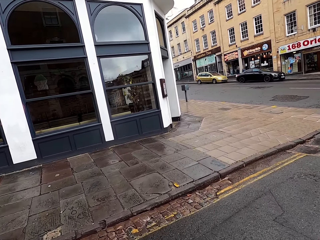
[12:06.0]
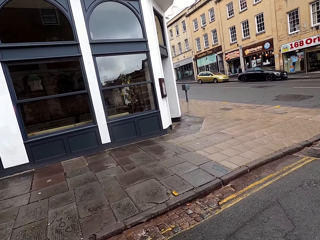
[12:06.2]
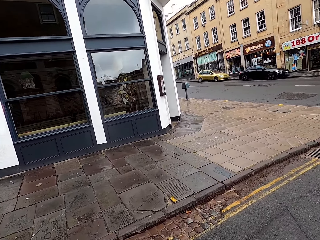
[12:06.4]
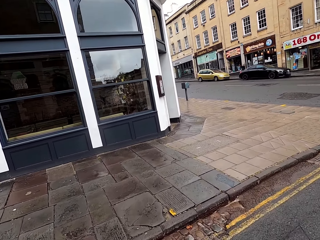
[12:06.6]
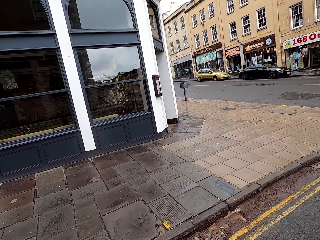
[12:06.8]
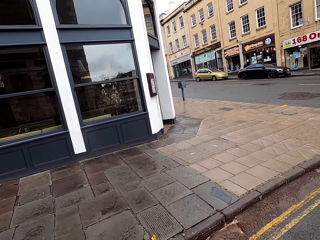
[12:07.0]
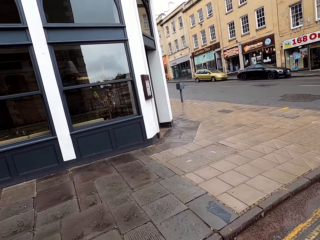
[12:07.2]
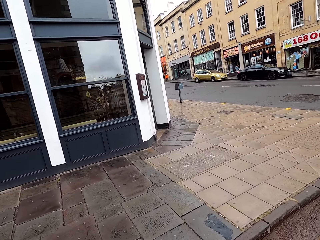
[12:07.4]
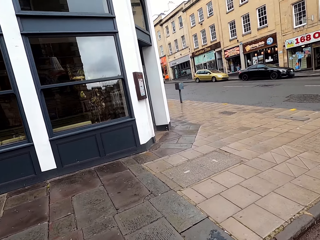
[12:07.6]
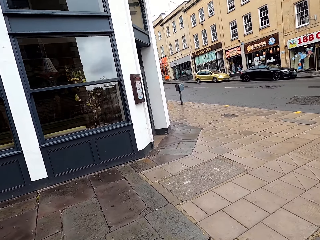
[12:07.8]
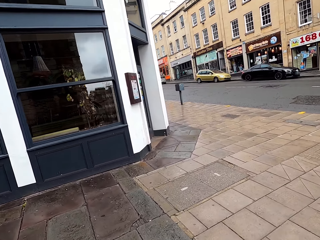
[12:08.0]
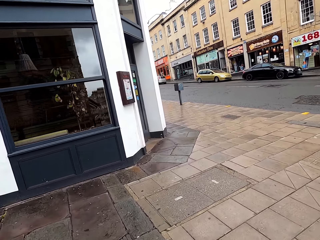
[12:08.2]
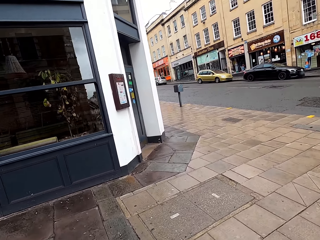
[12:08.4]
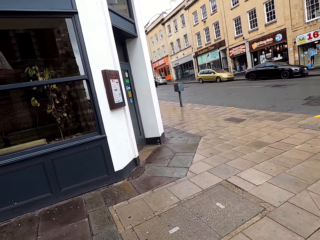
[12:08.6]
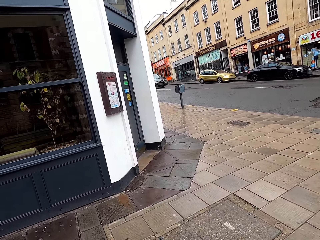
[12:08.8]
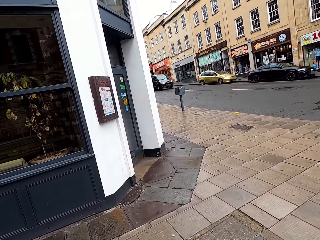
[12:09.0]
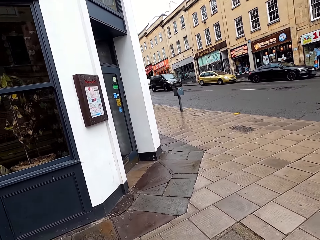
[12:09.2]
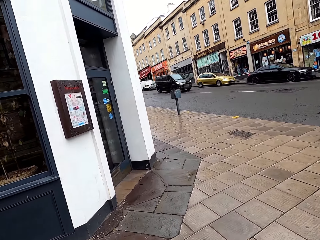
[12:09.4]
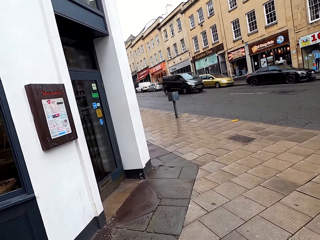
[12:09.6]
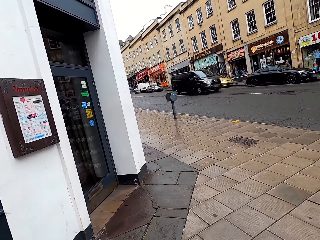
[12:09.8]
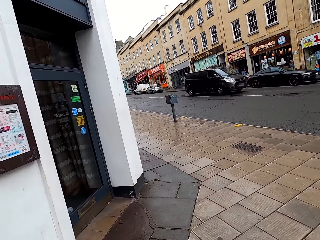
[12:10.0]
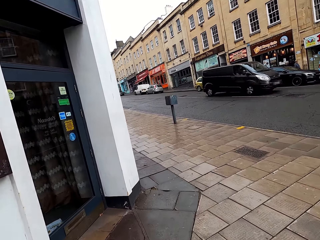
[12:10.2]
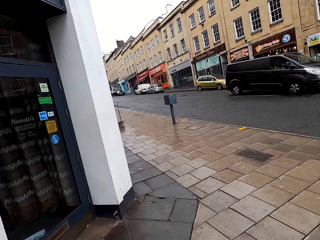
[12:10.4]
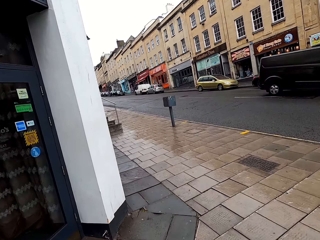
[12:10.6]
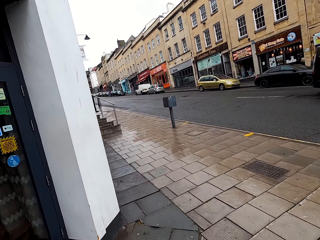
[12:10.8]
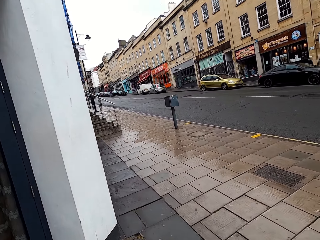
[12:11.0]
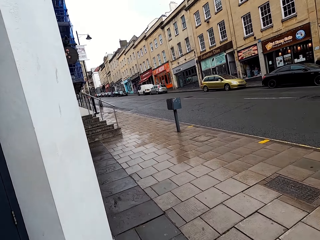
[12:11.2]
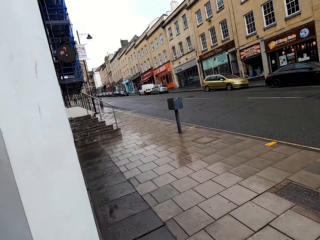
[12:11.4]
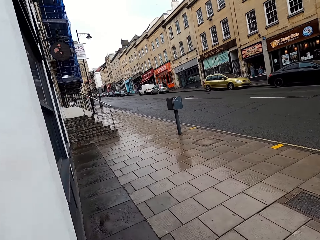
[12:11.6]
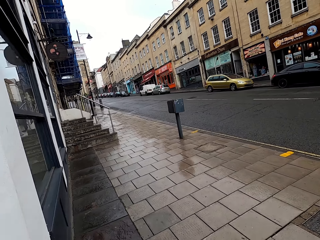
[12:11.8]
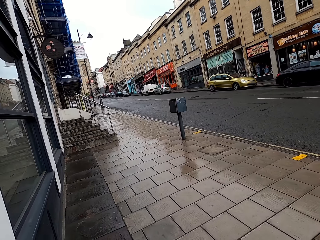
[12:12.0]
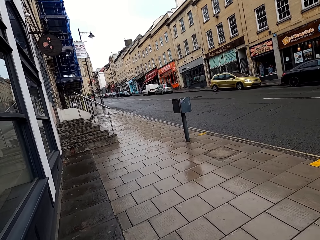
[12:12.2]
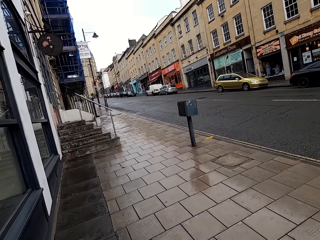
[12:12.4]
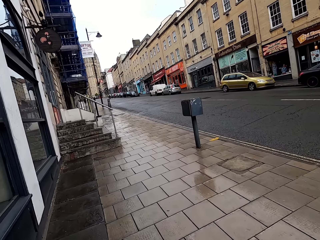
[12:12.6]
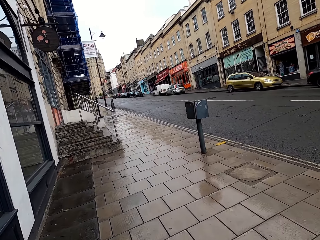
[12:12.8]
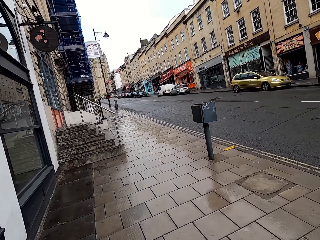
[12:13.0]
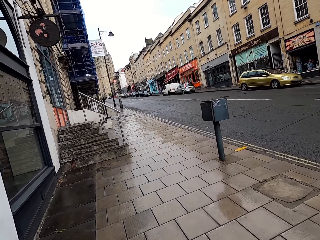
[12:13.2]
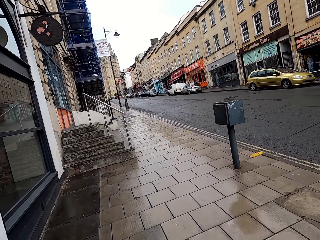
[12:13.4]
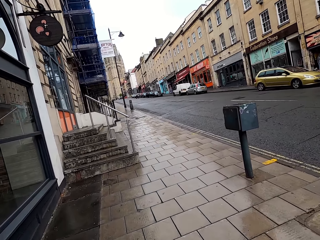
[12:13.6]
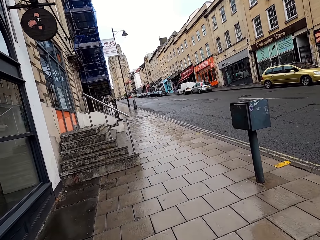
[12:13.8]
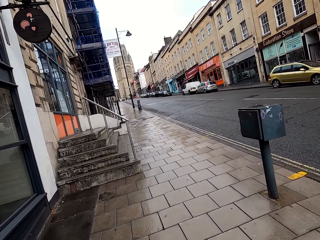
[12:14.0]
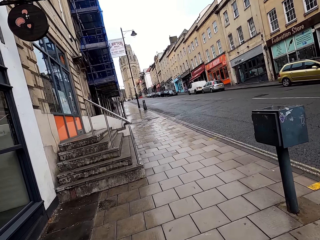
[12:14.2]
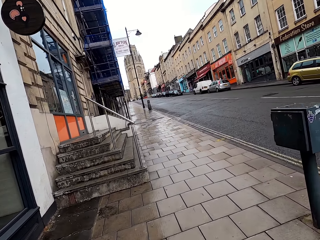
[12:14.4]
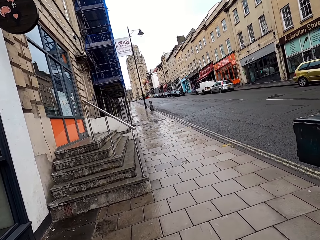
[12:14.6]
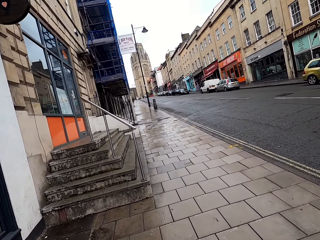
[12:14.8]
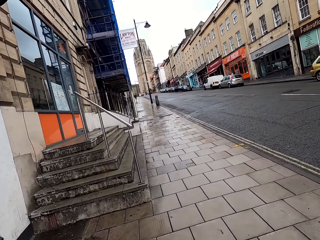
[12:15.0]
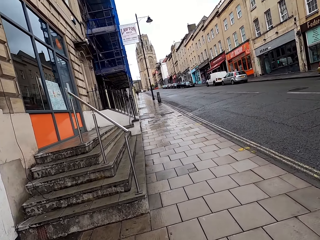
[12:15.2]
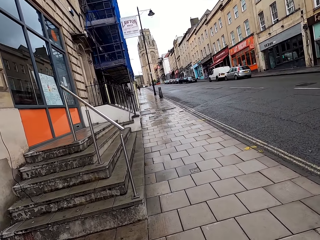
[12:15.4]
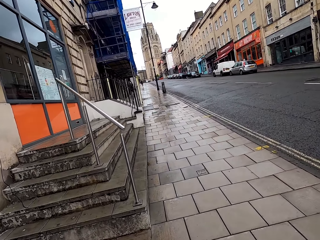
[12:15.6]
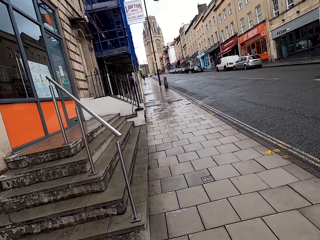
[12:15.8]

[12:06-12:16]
The camera wearer crosses the road. They walk past the black van.

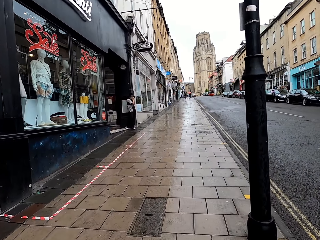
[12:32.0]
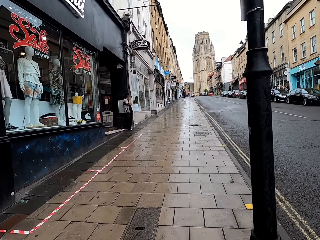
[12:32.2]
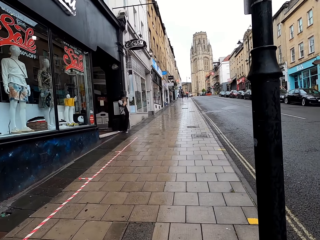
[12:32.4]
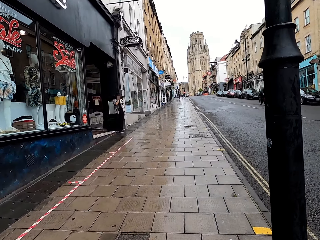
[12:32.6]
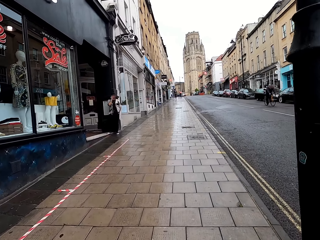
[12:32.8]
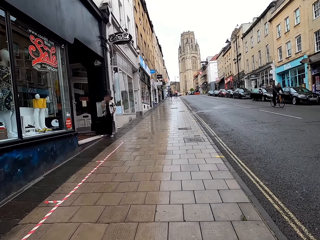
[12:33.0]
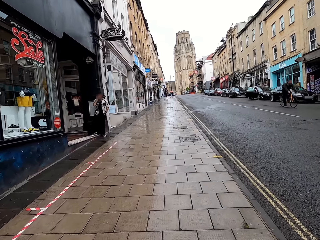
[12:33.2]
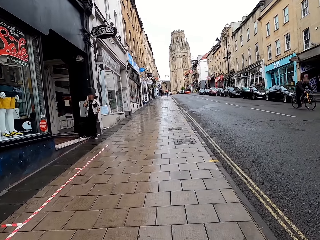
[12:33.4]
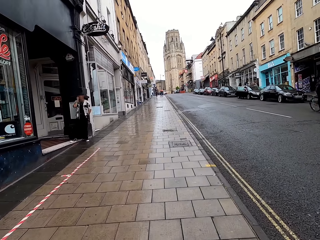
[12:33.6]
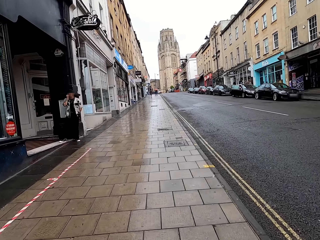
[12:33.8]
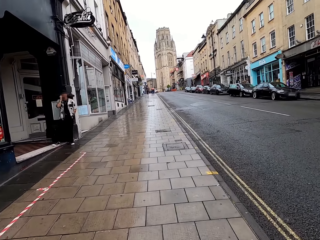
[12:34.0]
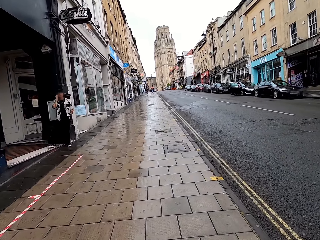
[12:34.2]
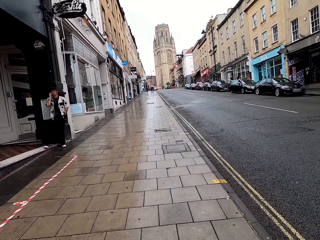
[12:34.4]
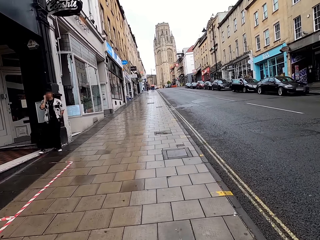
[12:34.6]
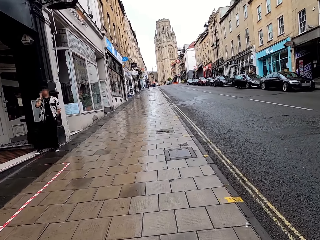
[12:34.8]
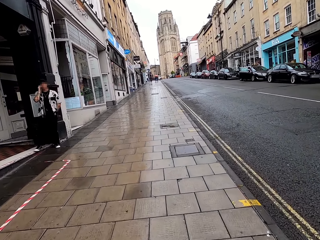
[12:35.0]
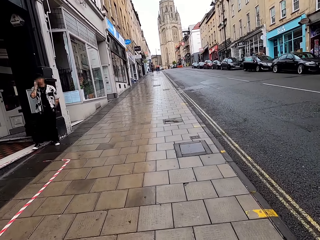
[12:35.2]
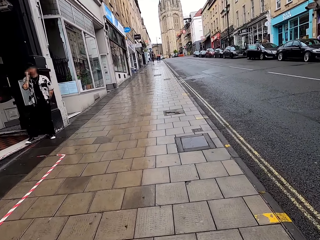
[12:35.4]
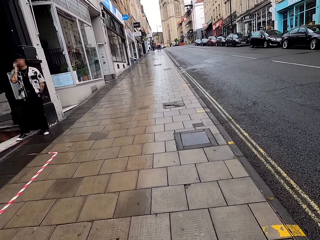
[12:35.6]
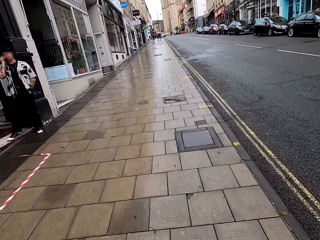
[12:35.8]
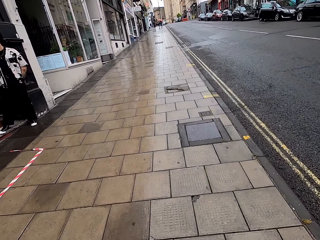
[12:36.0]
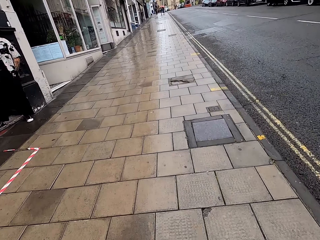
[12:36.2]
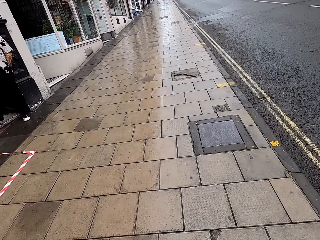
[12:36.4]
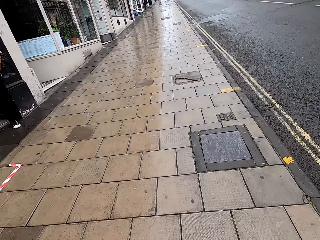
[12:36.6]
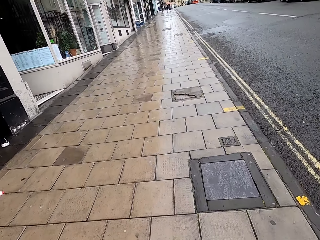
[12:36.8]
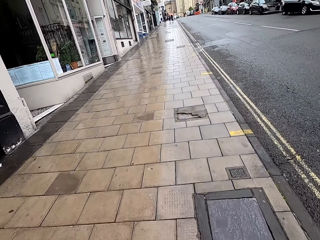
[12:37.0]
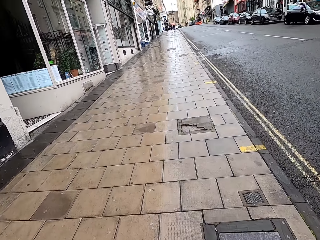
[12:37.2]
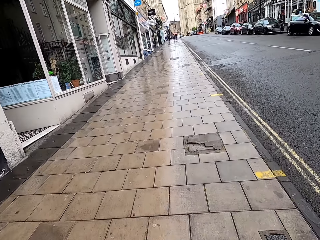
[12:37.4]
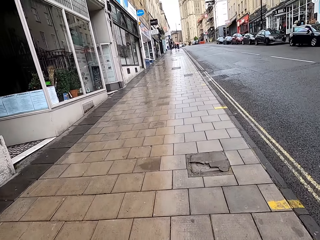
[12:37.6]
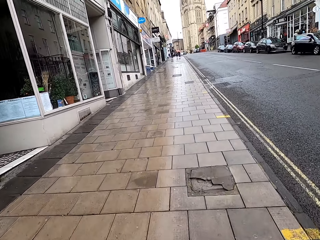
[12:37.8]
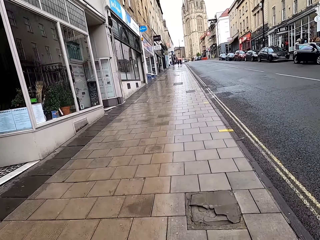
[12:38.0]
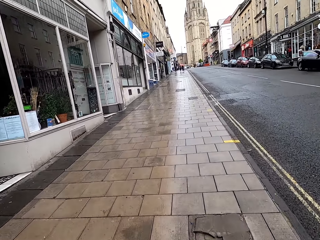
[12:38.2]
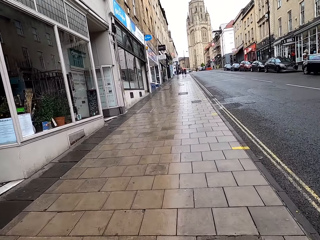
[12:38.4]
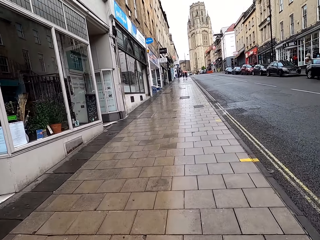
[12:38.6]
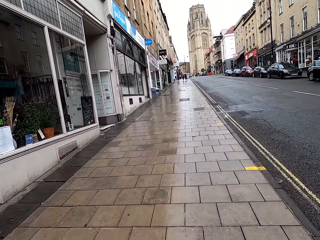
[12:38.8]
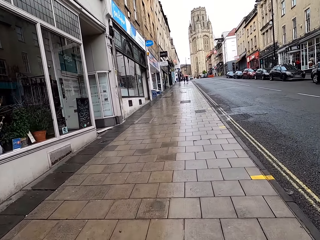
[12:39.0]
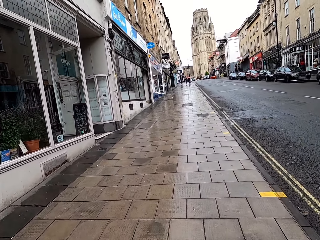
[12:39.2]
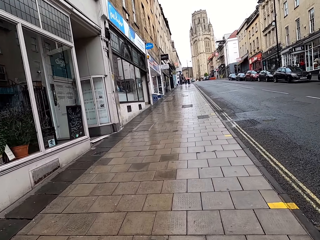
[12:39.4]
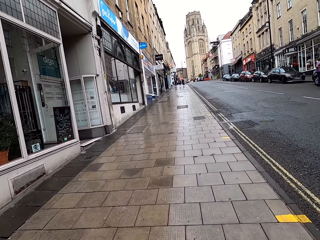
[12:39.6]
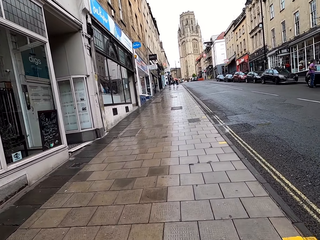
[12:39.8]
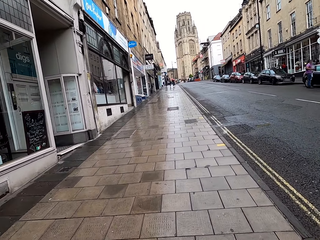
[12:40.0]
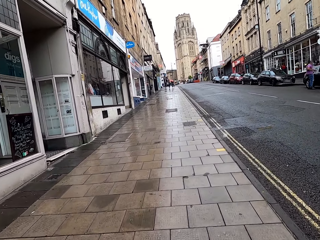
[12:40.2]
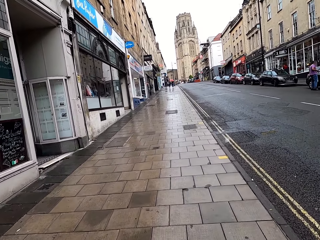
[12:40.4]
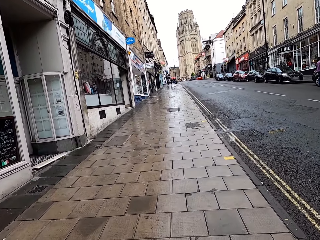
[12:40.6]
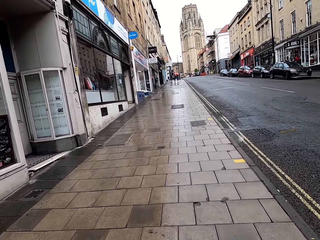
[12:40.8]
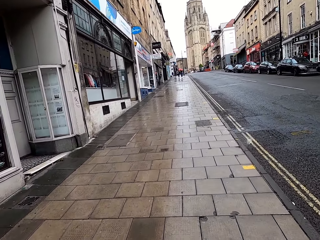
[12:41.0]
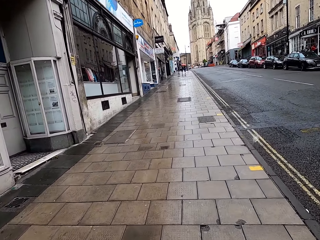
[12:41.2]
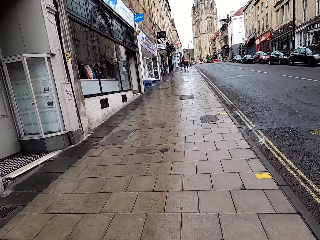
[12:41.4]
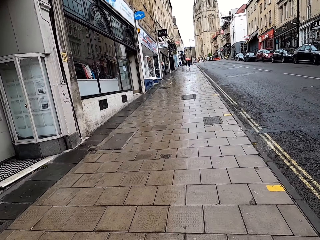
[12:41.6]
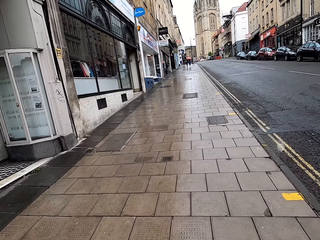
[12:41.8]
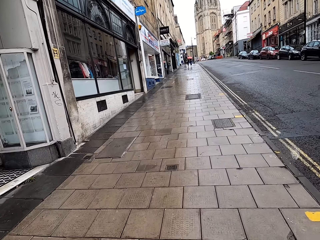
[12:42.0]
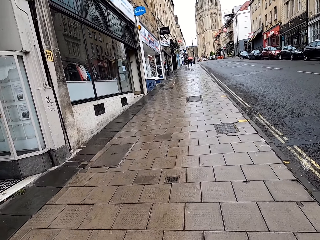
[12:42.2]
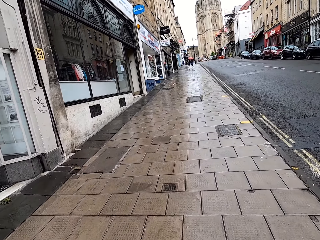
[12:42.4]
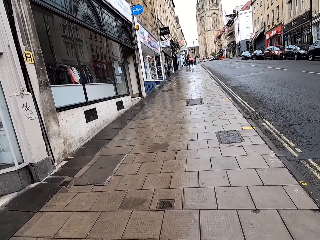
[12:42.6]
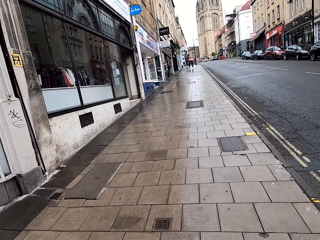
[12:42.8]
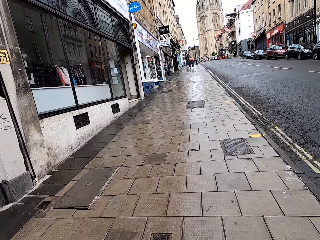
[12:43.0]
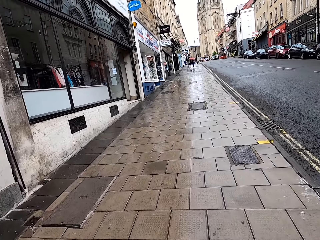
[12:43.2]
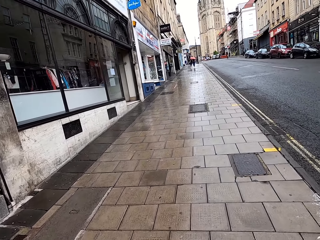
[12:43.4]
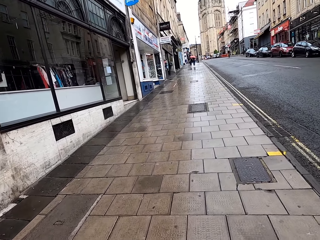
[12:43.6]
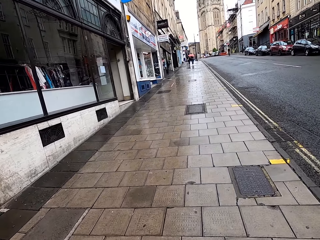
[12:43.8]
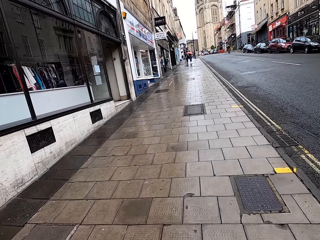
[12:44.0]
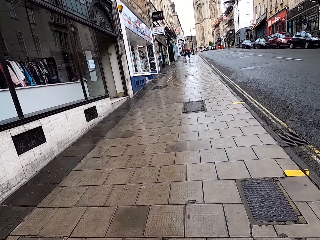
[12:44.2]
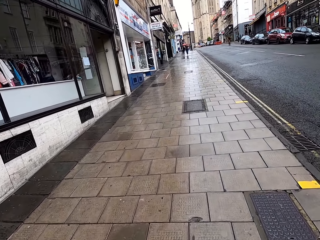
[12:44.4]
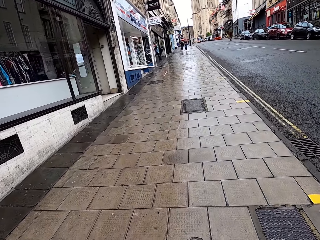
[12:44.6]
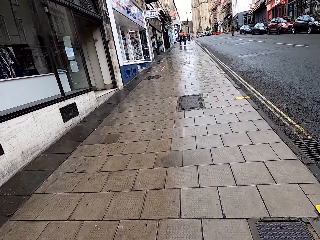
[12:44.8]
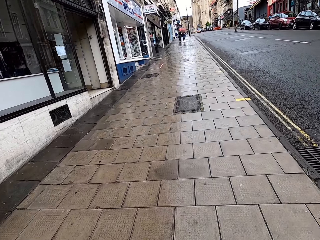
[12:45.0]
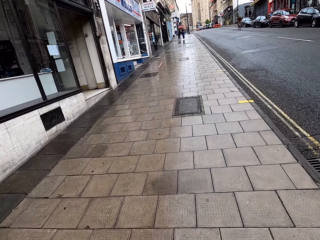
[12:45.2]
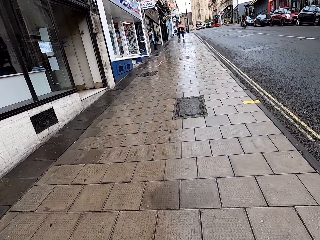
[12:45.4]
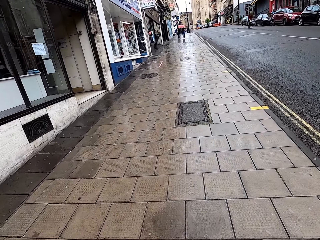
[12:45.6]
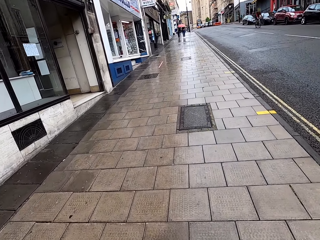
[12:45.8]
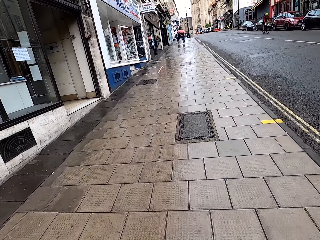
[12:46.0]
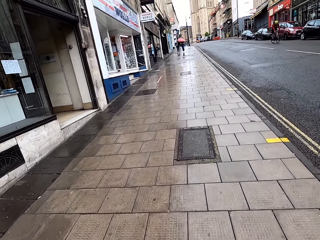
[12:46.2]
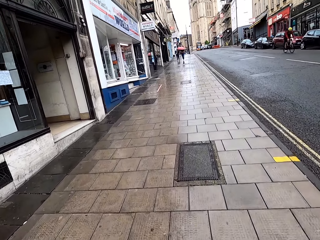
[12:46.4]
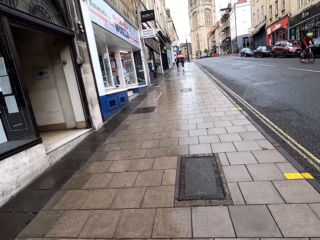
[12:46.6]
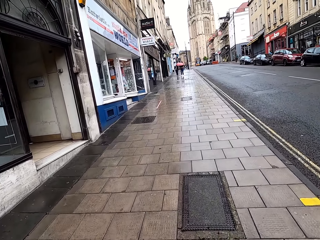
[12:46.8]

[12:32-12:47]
The camera wearer walks past a cyclist. A person stands by the pavement. The camera wearer walks past the person.
